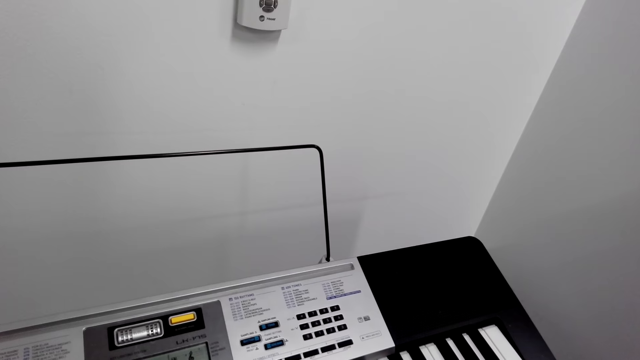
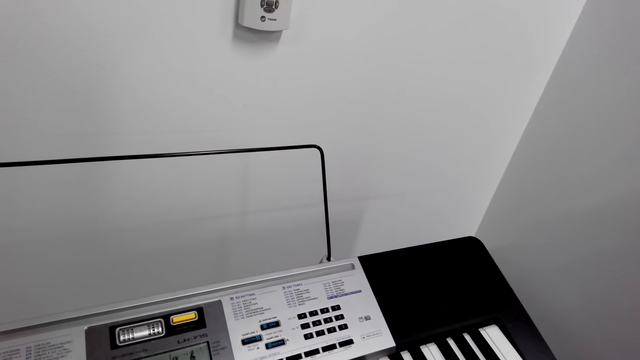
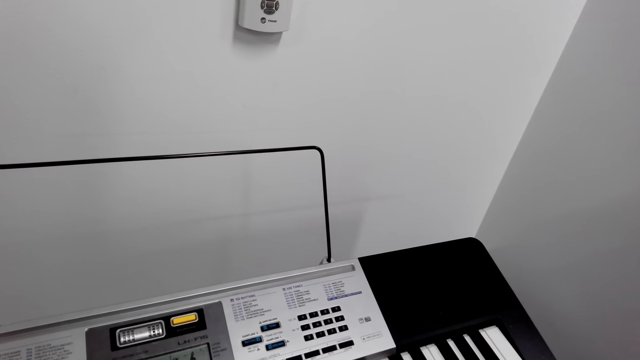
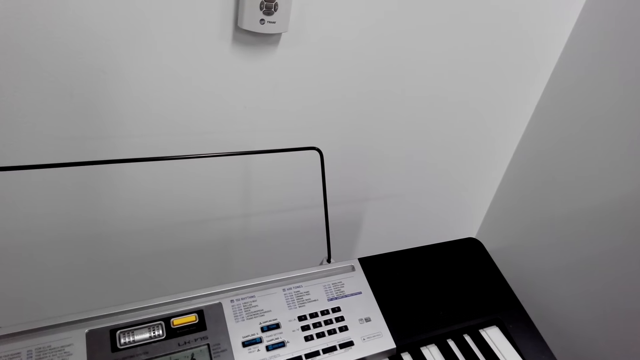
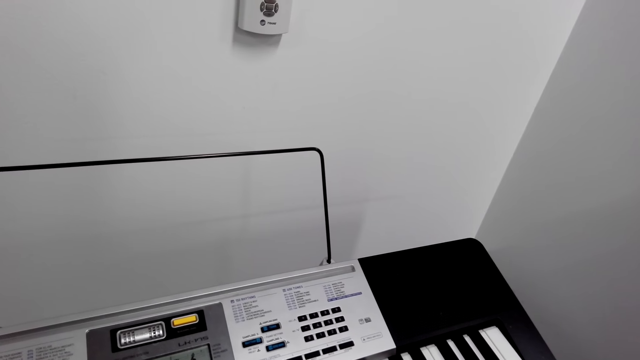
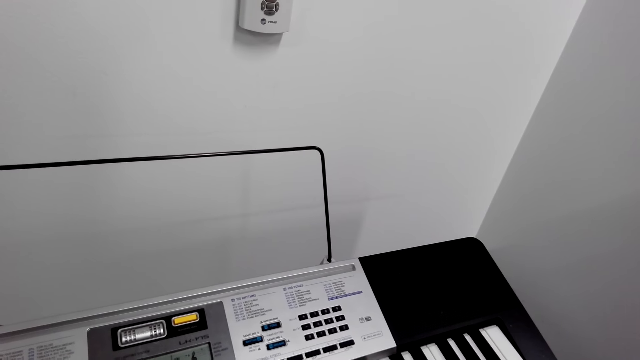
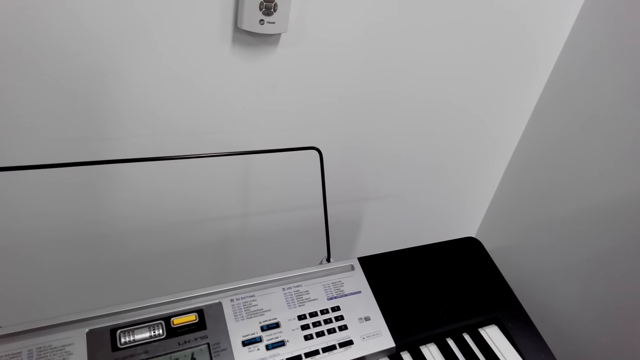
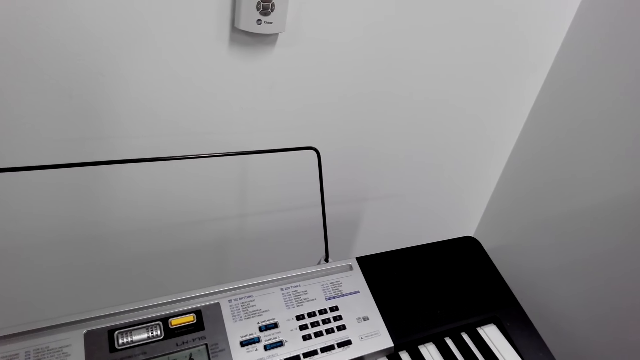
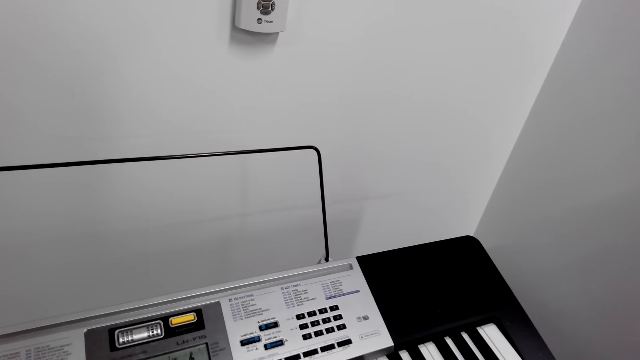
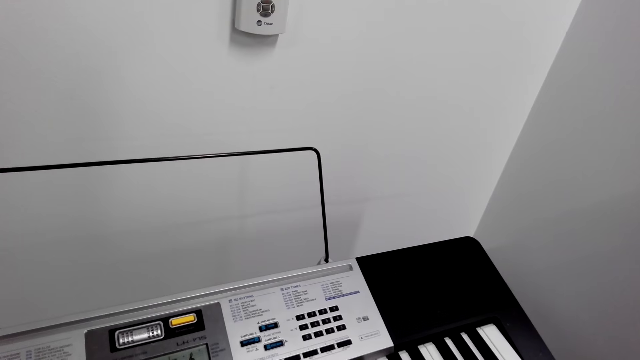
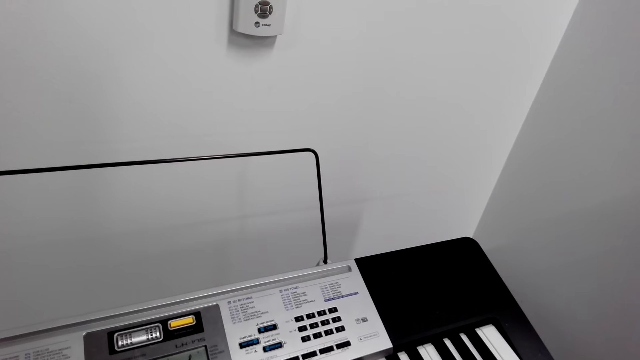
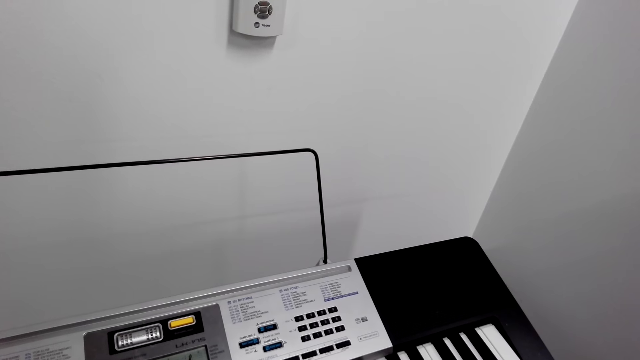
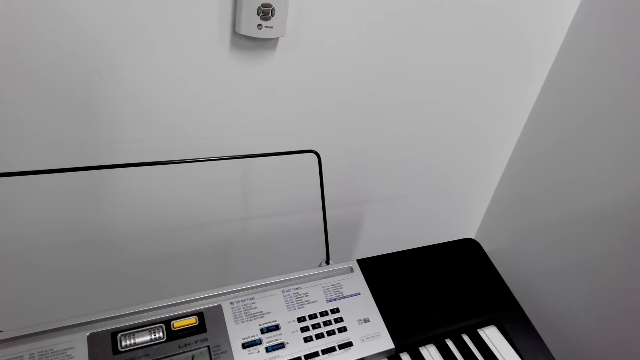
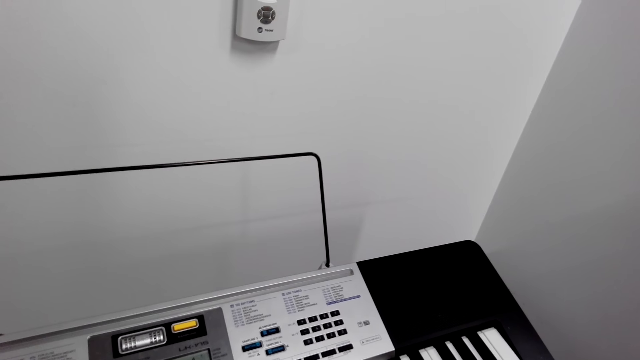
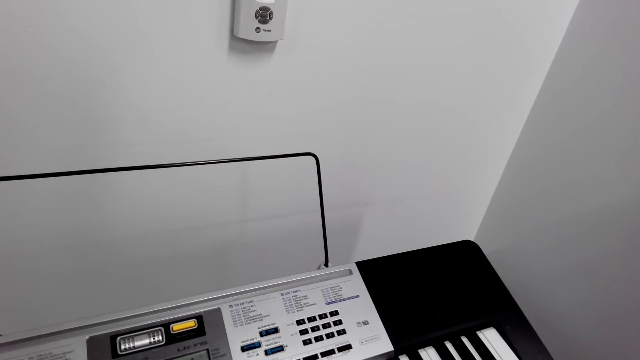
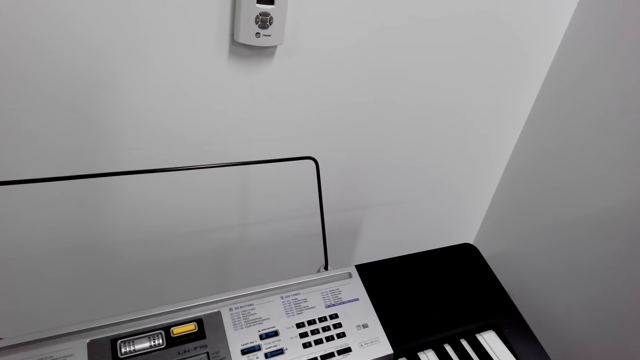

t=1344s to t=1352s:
The camera wearer plays the keyboard.

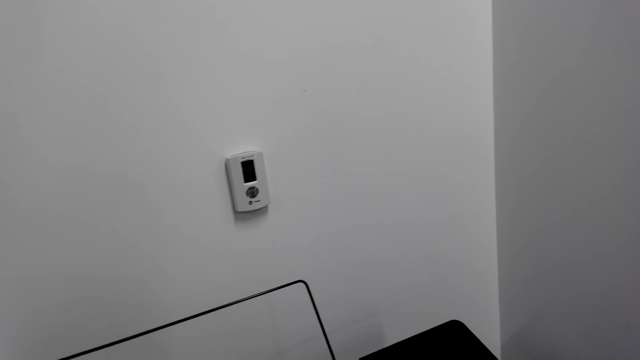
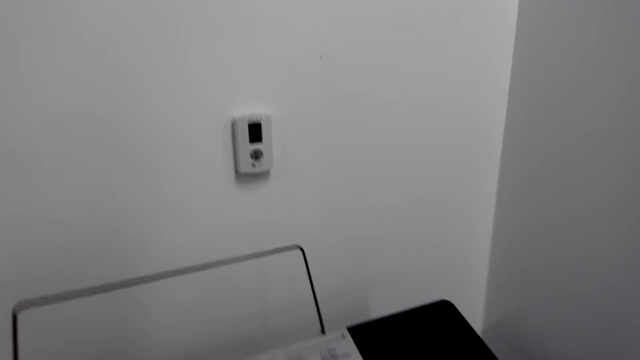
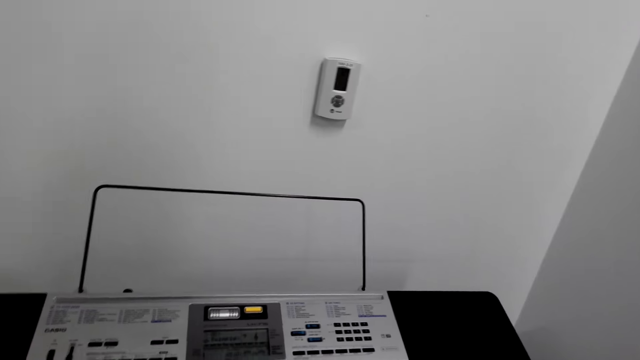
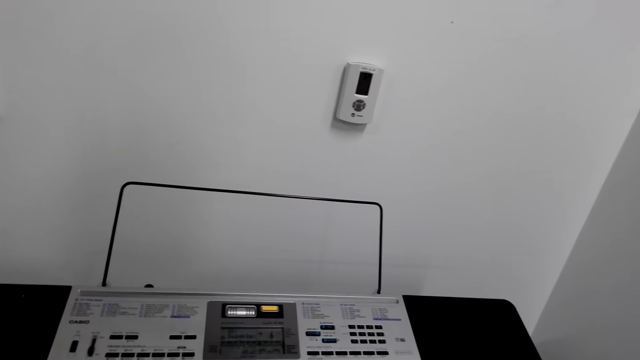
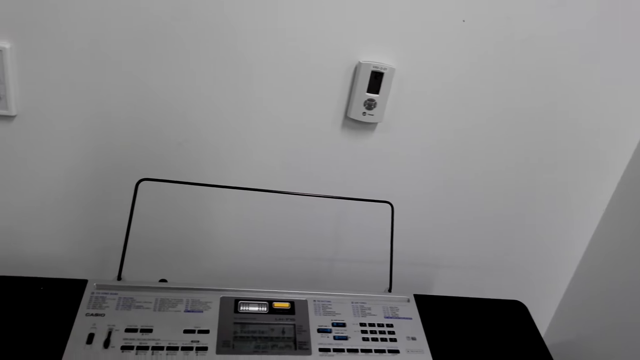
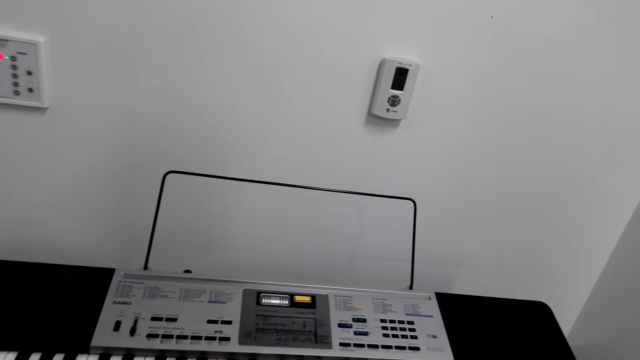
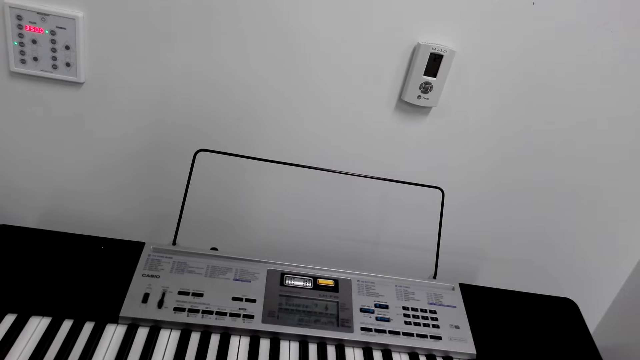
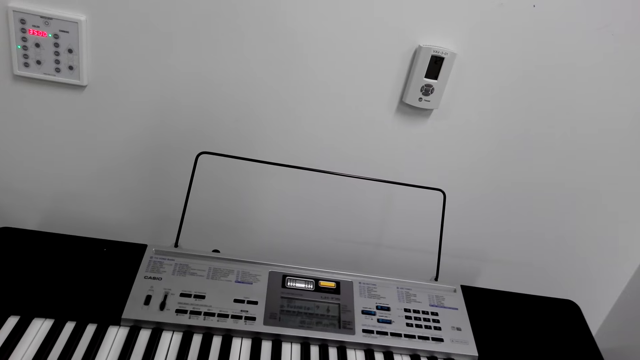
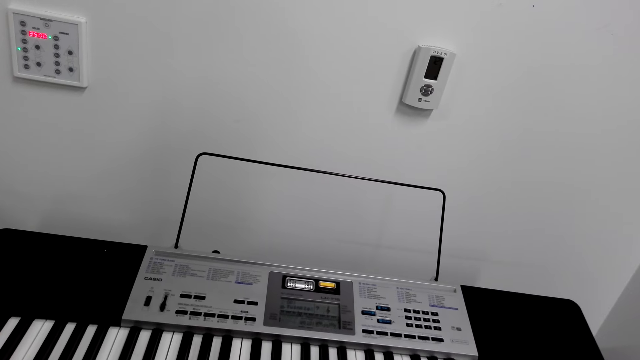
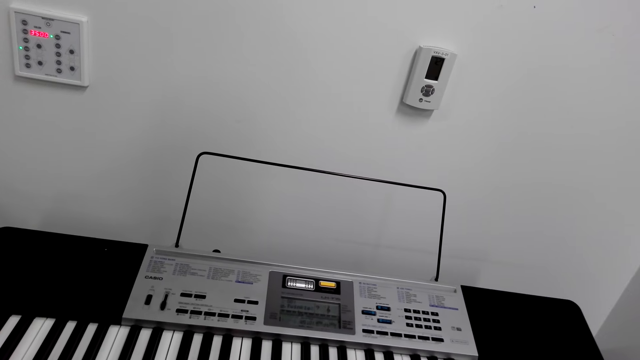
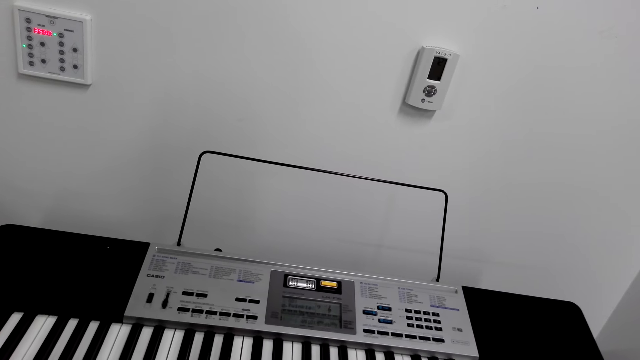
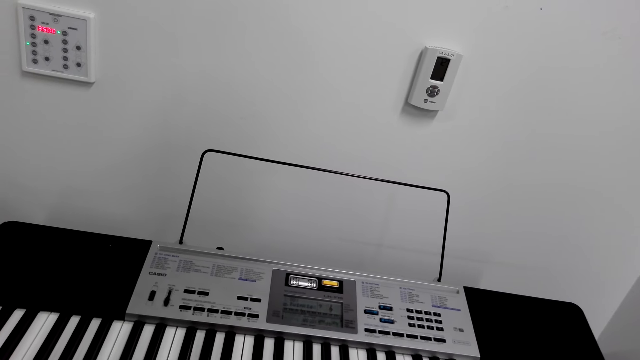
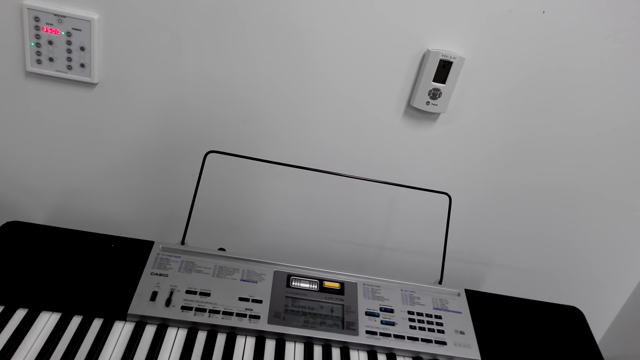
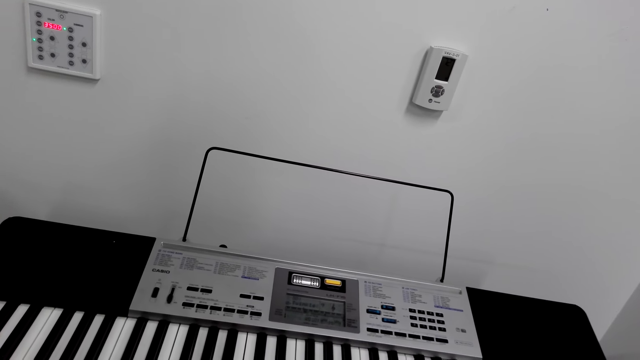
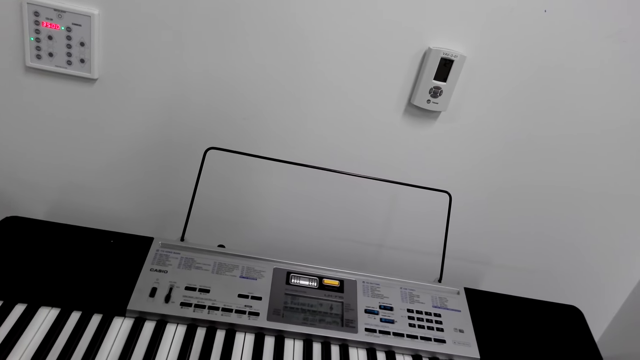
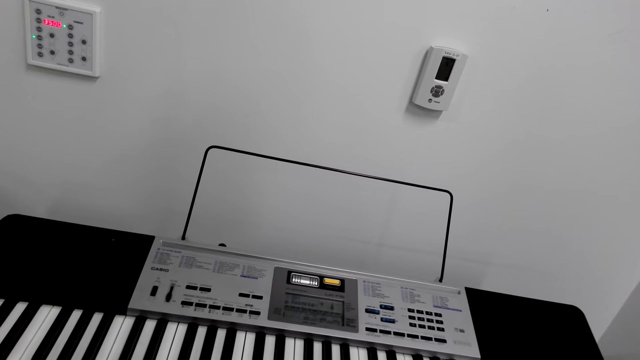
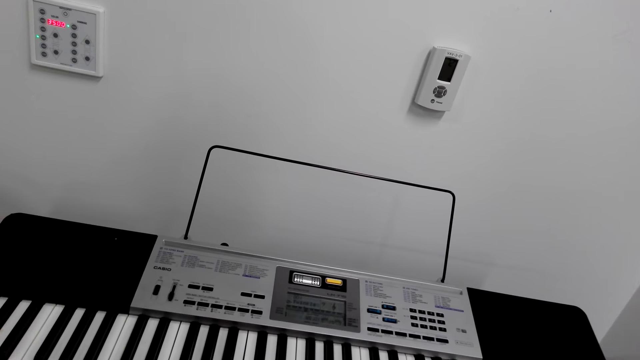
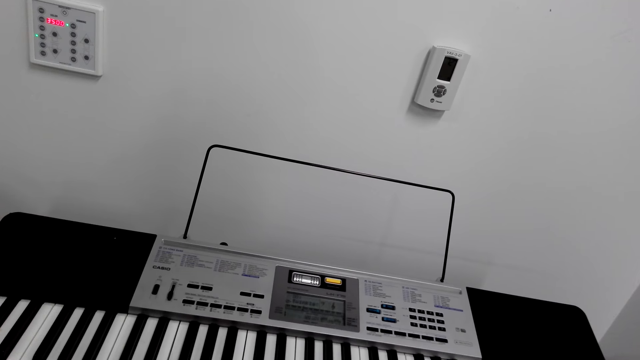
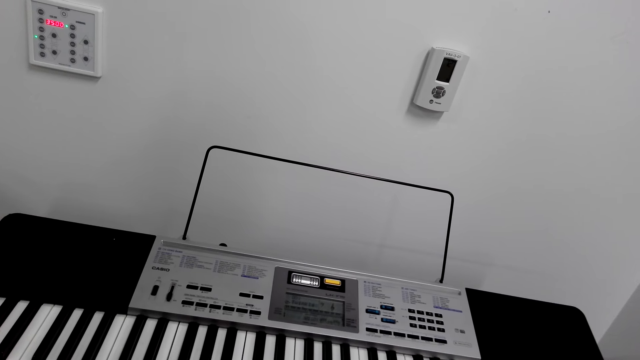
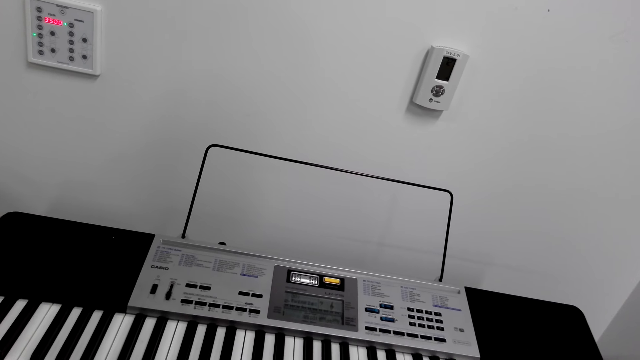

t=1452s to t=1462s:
The camera wearer looks around. They play the keyboard.

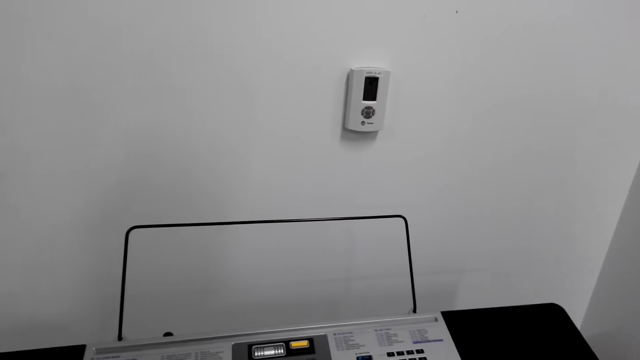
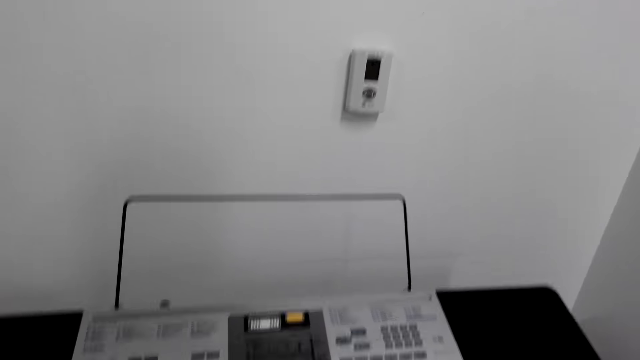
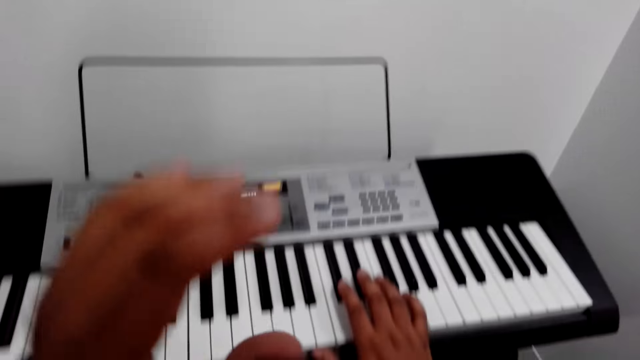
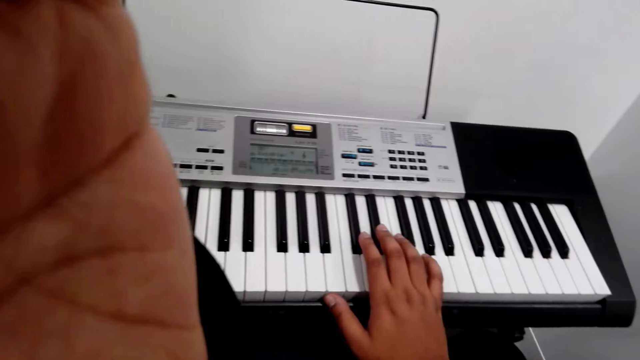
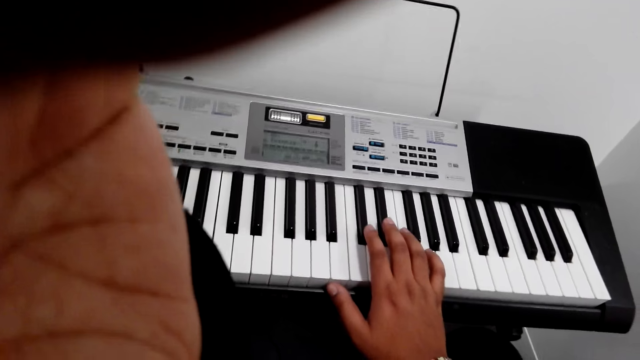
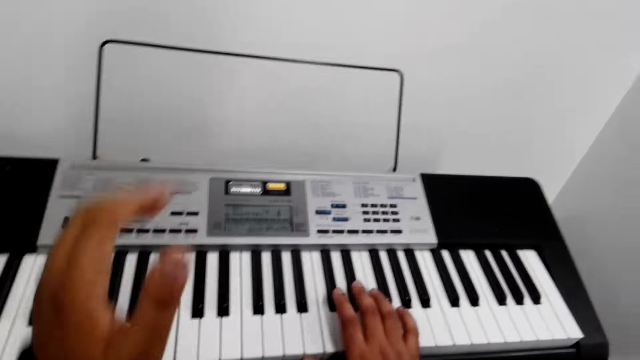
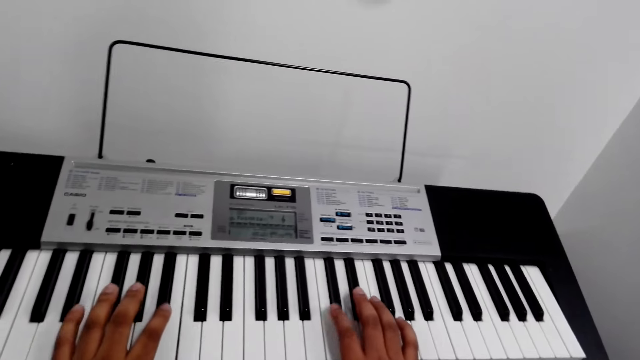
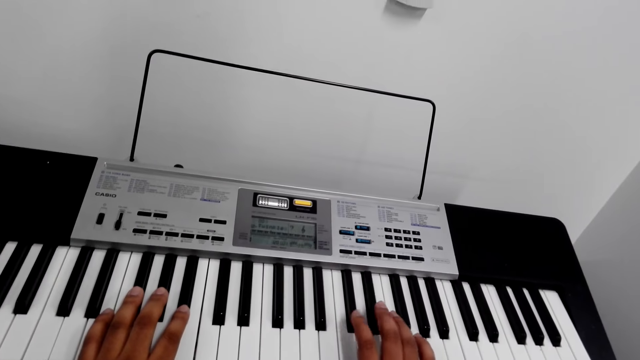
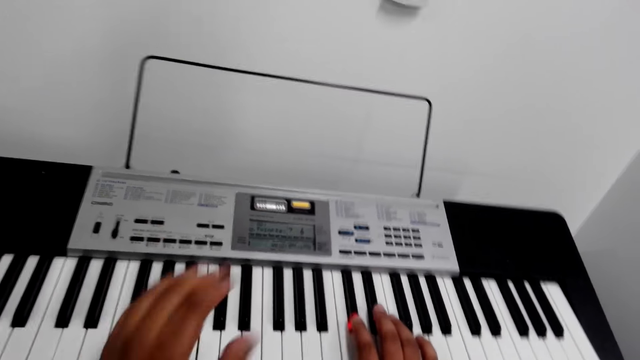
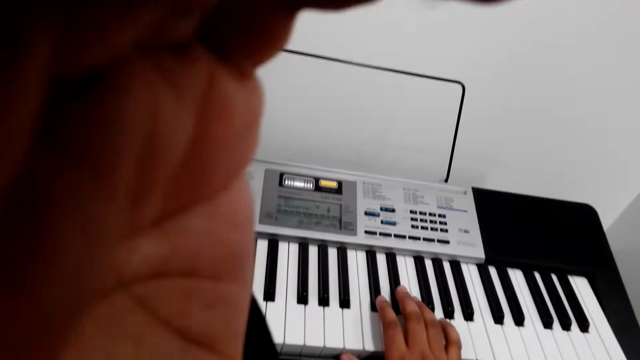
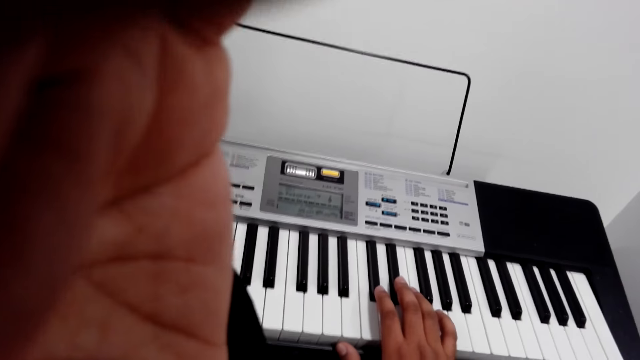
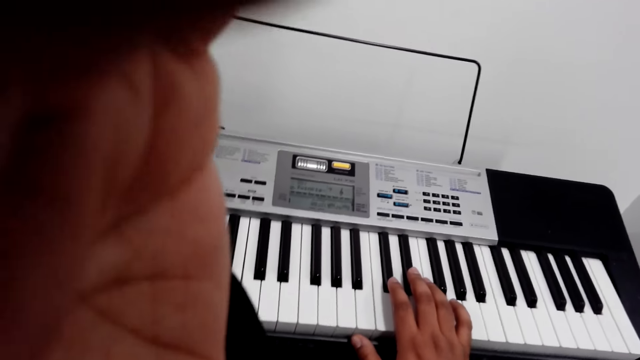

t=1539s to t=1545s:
The camera wearer adjusts the camera on the head. They play the piano in the house. They adjust the camera on the head.
